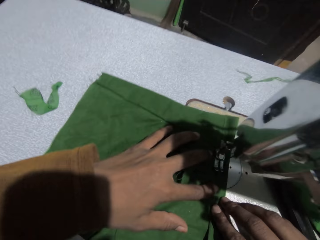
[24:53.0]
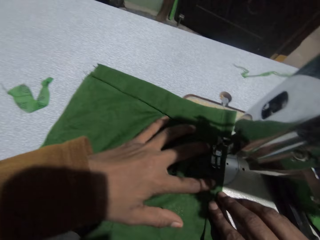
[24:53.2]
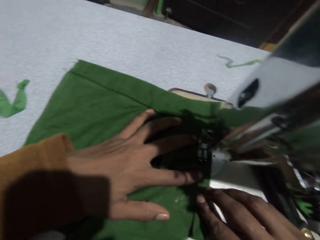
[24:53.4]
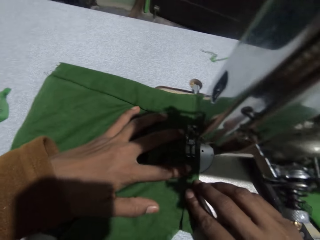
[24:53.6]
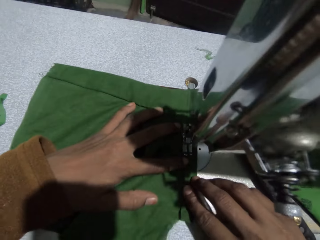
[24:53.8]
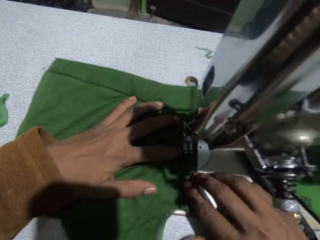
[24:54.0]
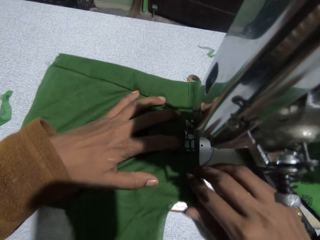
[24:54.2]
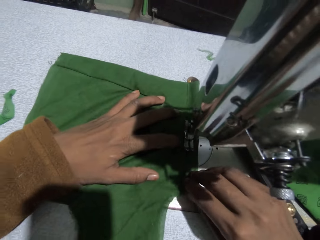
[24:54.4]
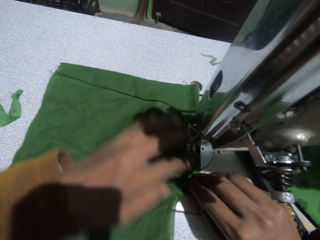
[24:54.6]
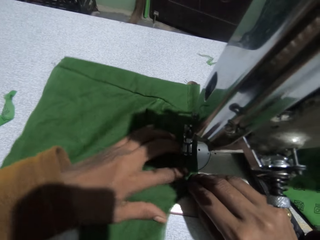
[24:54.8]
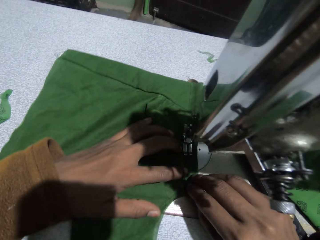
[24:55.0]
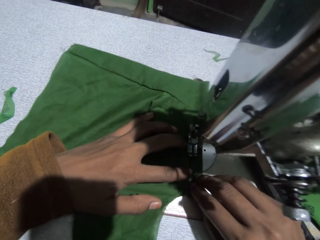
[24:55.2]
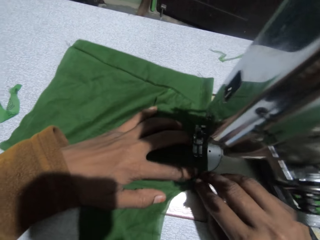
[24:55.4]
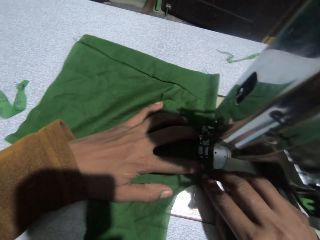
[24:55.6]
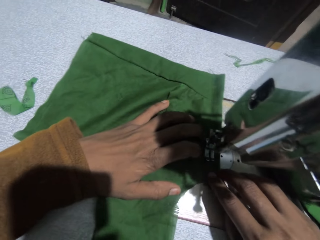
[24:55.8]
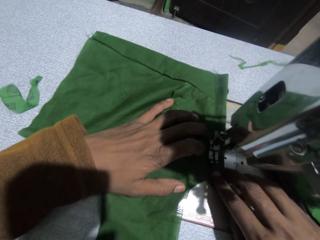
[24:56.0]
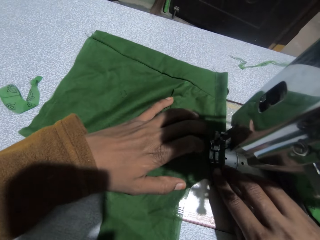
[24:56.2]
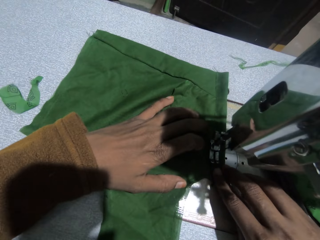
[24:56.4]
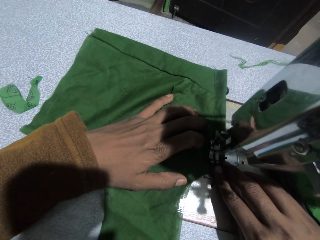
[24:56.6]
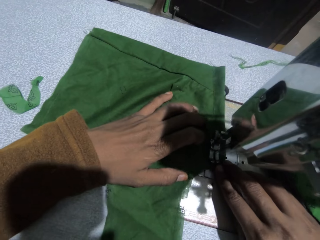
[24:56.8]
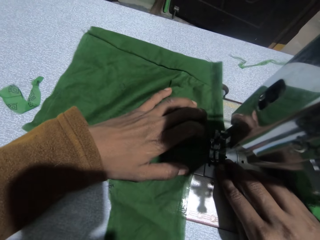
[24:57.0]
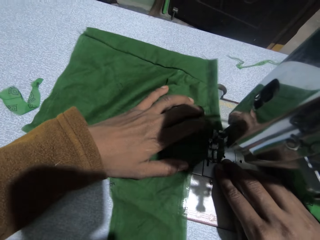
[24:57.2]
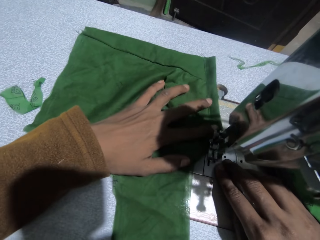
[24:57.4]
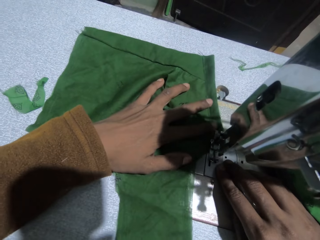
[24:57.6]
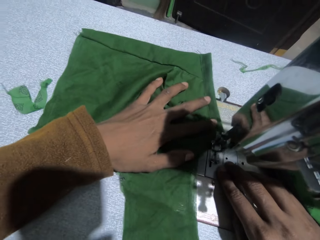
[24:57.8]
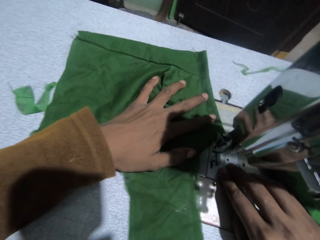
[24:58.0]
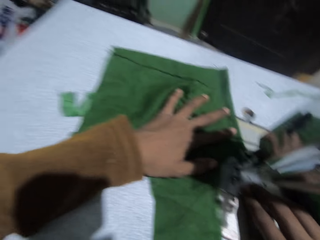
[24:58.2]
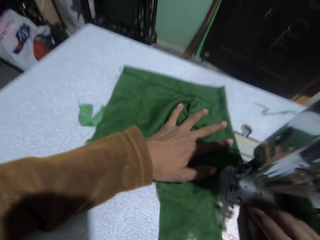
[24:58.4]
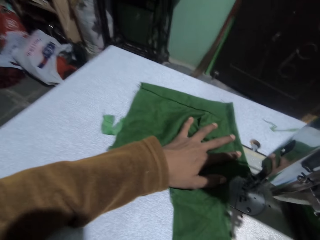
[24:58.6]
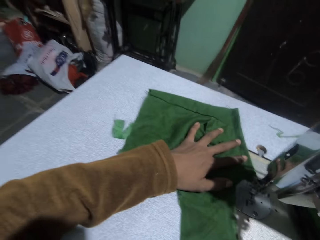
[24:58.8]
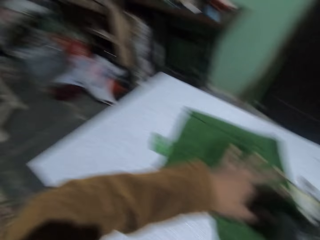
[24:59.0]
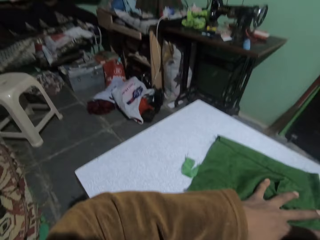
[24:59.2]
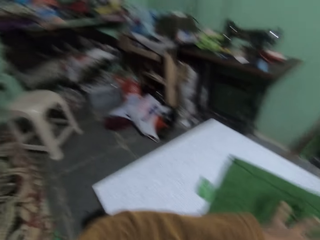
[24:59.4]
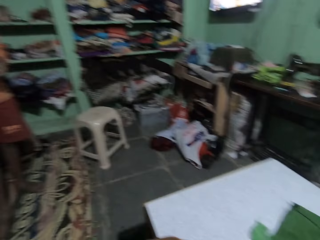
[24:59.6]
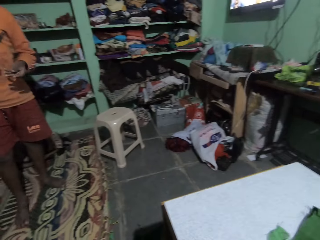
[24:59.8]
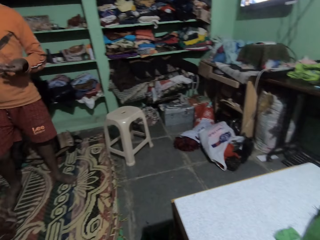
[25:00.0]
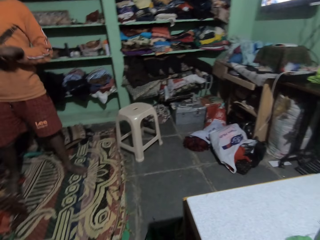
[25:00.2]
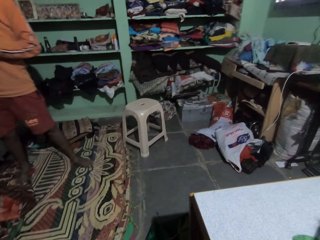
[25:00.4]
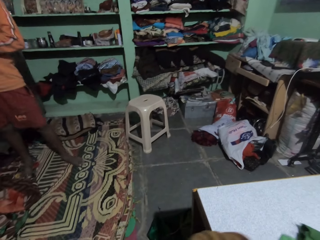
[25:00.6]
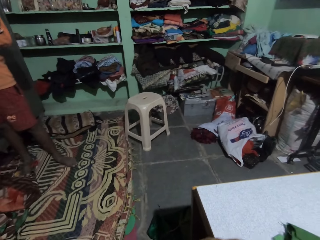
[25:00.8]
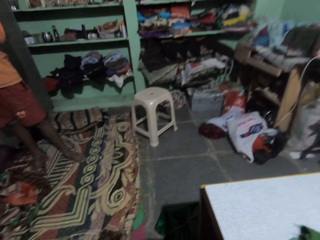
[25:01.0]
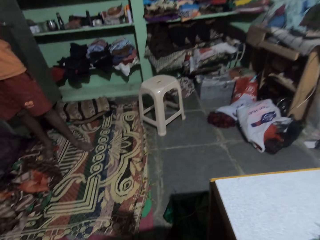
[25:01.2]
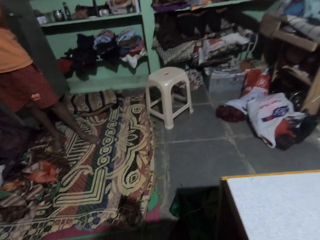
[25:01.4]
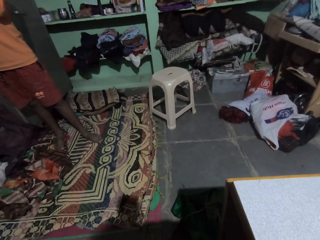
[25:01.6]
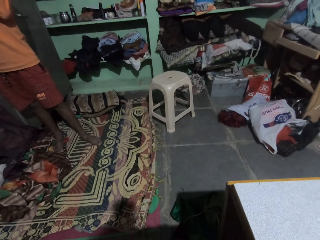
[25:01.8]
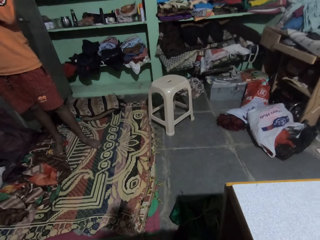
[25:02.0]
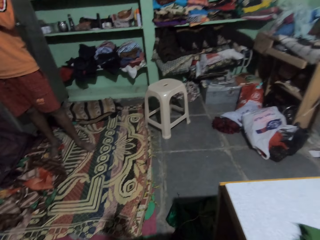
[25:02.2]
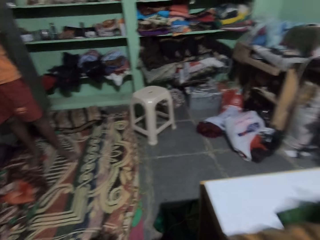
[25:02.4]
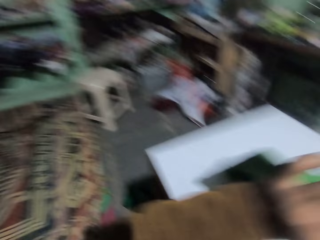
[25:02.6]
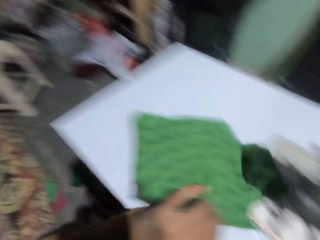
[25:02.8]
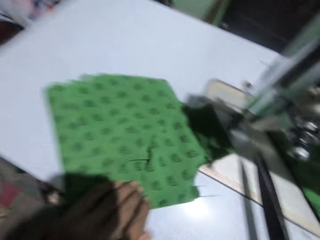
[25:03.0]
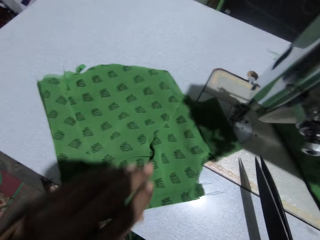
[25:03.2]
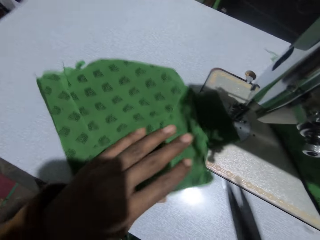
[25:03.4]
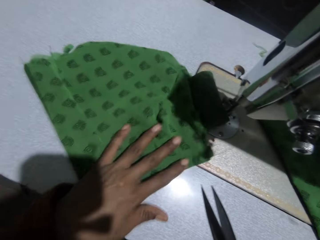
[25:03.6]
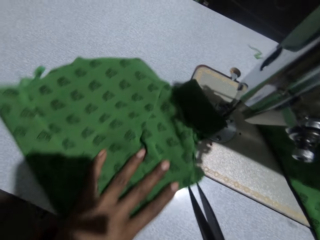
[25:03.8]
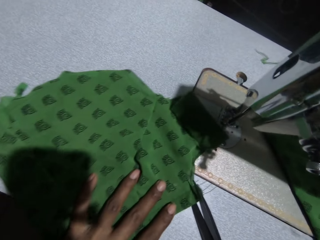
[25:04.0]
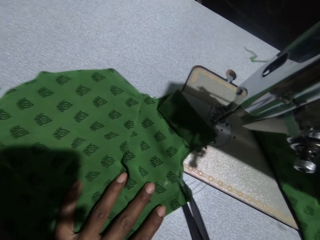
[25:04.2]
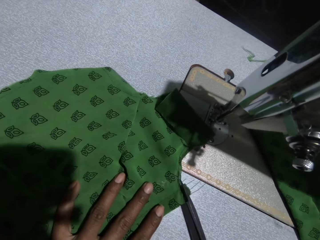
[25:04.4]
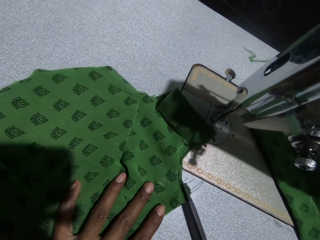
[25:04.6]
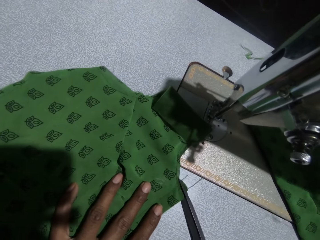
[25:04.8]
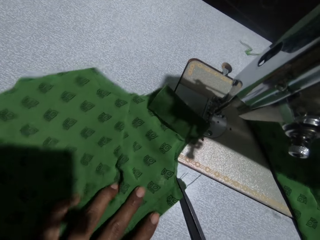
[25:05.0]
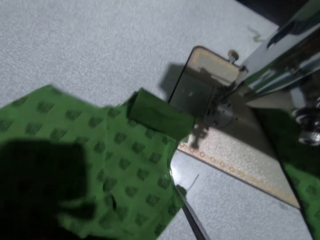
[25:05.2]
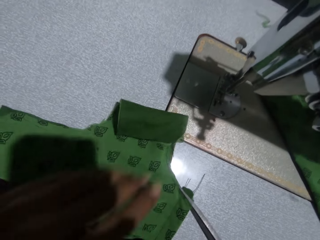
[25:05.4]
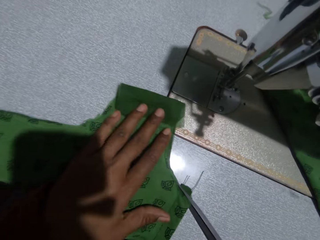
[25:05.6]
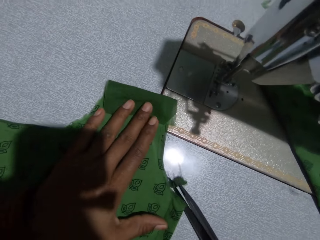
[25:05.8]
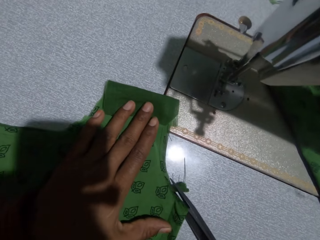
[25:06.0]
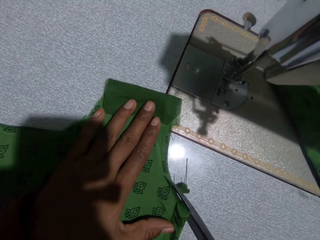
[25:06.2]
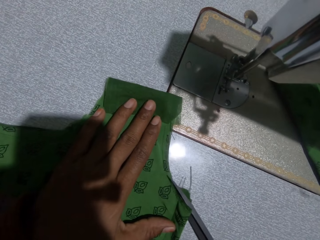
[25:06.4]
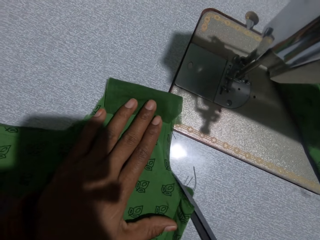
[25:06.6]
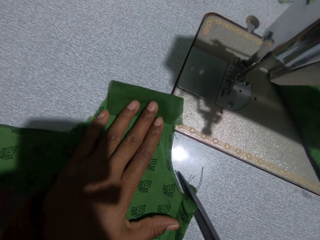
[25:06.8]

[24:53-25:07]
The camera wearer picks up the scissors on the sewing machine with his right hand. A person walks around the room. The camera wearer trims the cloth.

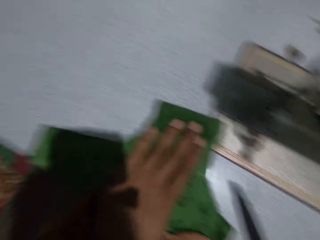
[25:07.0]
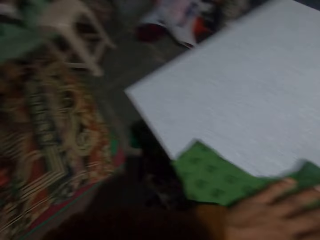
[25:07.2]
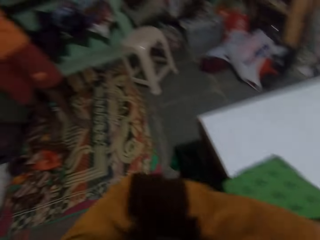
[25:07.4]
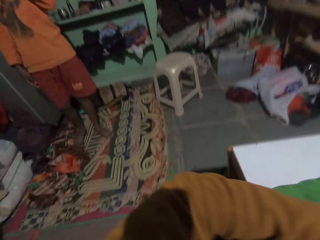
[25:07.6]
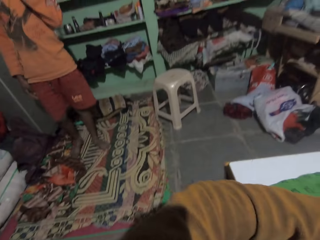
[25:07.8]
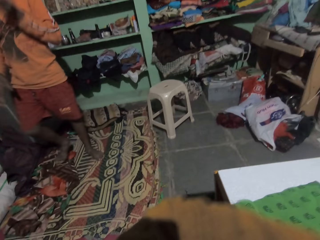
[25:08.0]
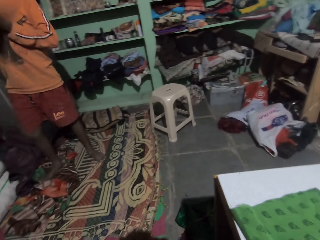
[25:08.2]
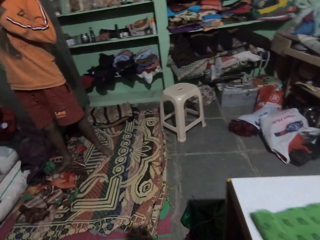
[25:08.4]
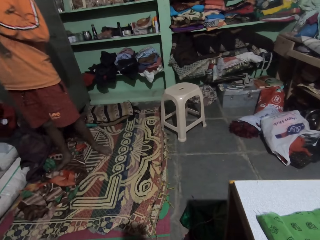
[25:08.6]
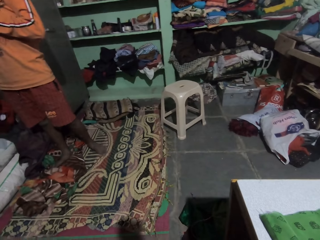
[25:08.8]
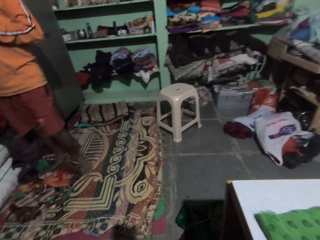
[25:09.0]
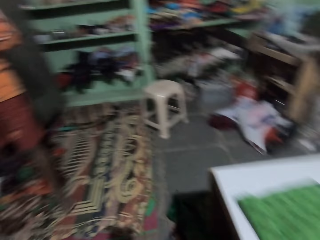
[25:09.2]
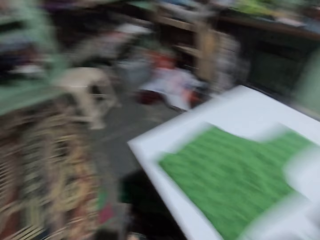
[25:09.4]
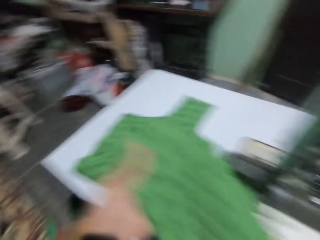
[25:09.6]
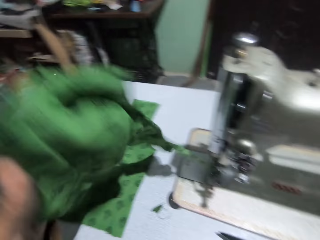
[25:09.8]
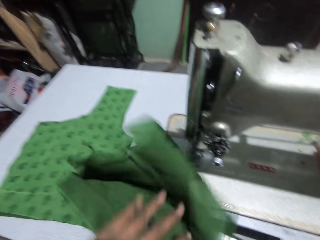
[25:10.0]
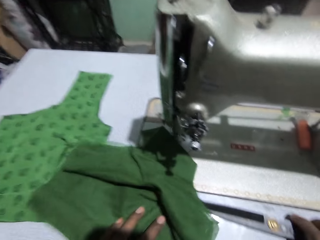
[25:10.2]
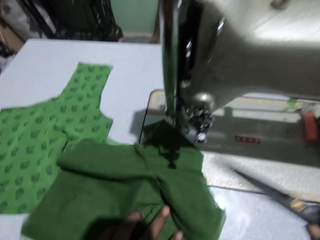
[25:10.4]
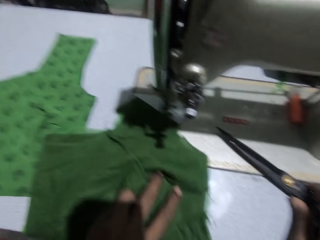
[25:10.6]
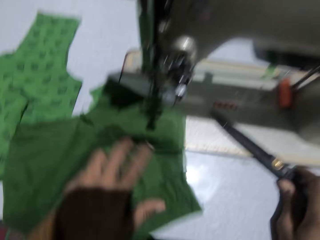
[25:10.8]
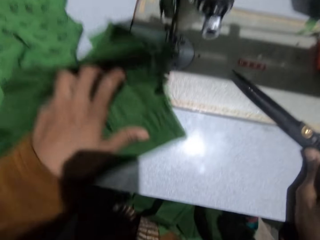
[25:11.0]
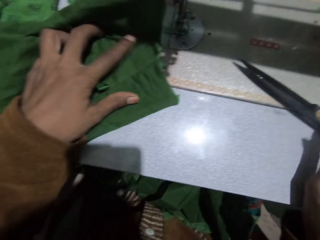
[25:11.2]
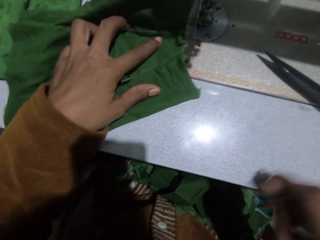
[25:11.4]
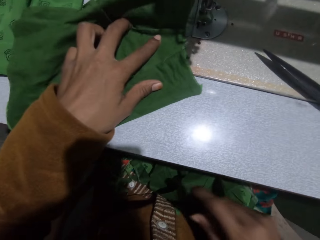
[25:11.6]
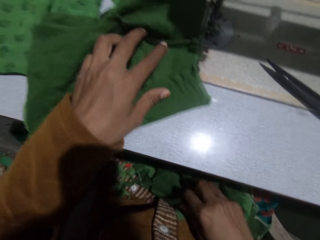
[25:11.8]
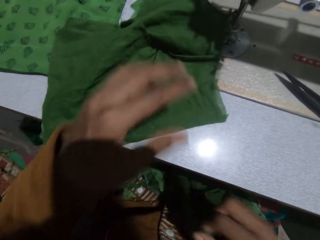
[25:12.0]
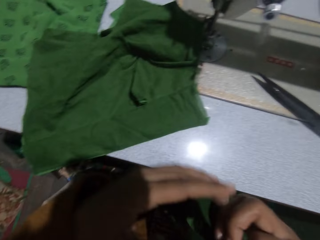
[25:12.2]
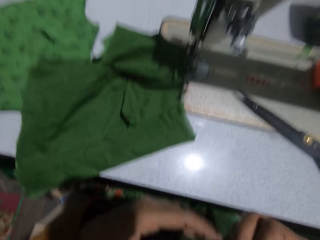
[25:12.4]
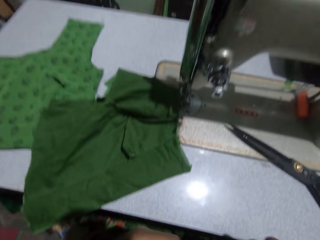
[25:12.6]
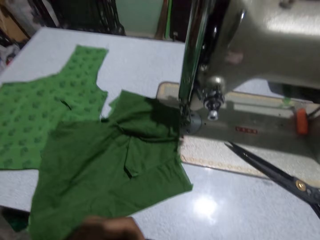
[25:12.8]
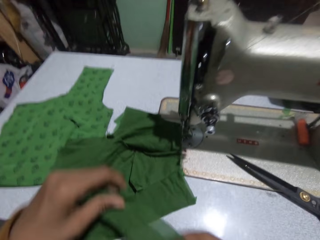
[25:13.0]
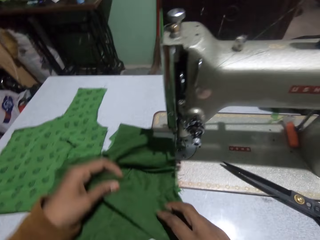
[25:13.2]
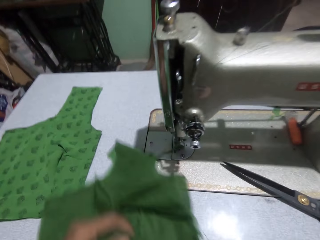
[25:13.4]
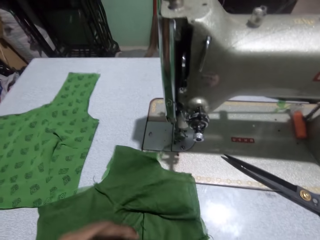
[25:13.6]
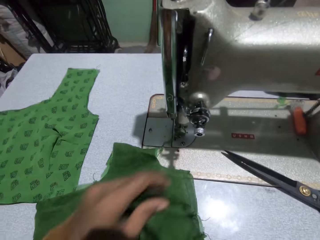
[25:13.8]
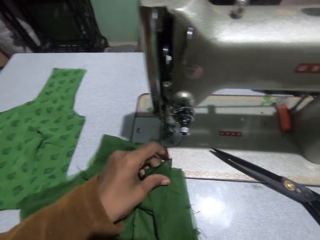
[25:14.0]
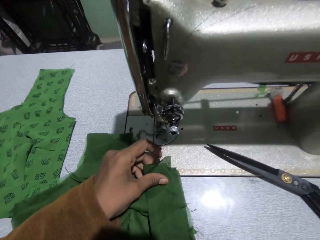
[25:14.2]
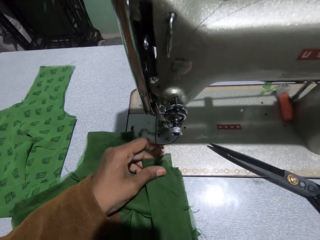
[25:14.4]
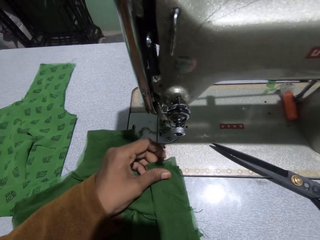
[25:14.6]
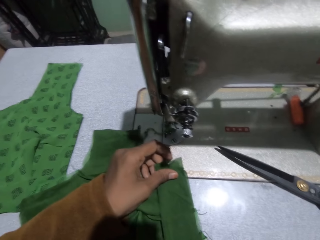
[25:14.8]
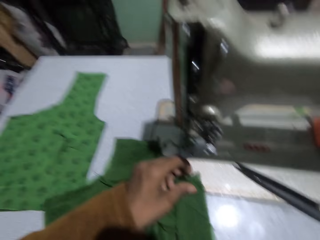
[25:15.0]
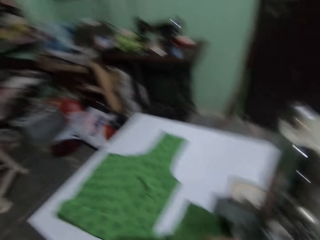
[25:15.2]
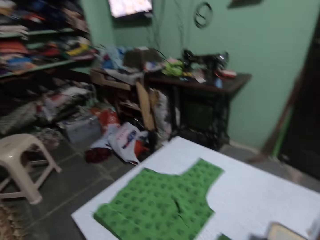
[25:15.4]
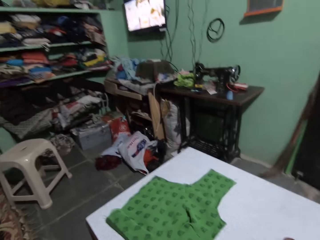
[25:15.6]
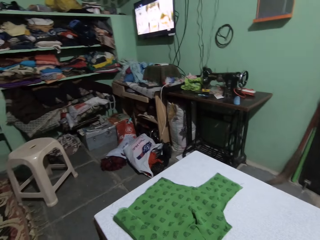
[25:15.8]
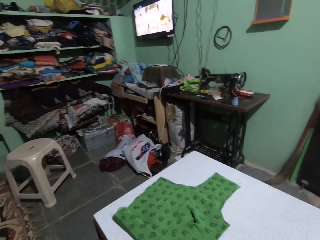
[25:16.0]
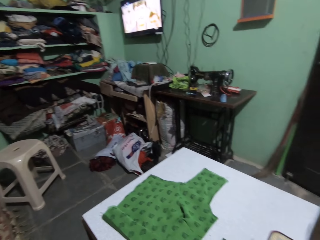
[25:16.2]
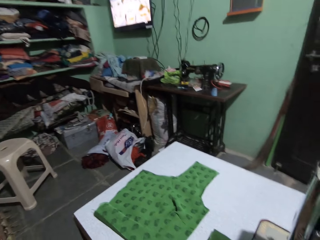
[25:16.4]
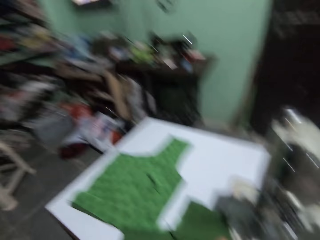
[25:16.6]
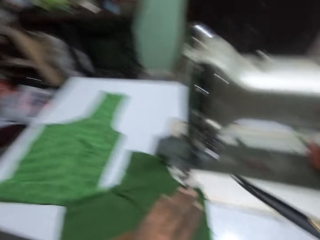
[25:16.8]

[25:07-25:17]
The camera wearer adjusts the cloth on the sewing machine. A person walks around the room. The camera wearer lifts the cloth. She adjusts the scissors. She puts the cloth on the sewing machine. She picks up a piece of cloth on her lap with her right hand. She holds the piece with both hands and puts the piece on the cloth on the sewing machine. She joins the pieces of cloth.
